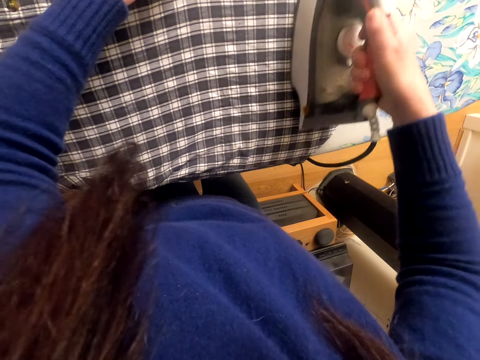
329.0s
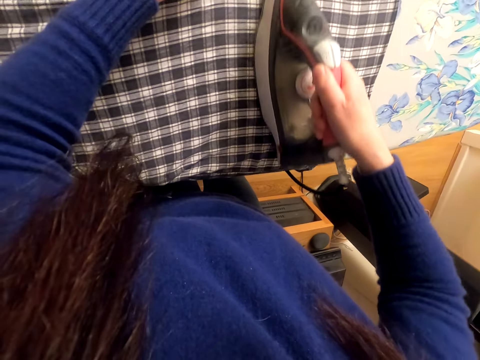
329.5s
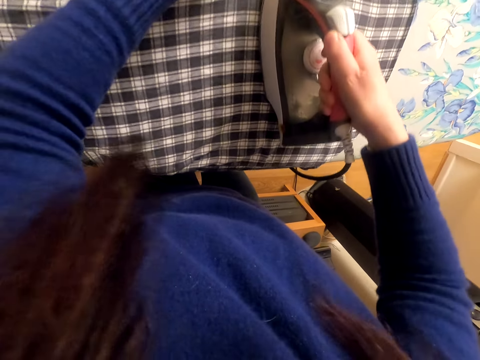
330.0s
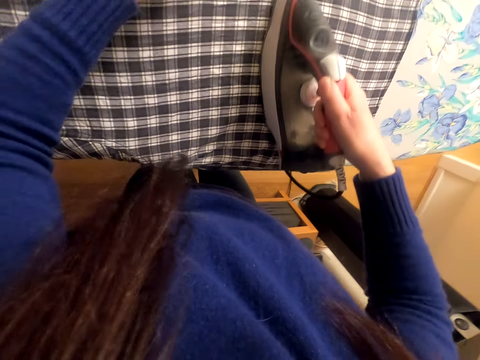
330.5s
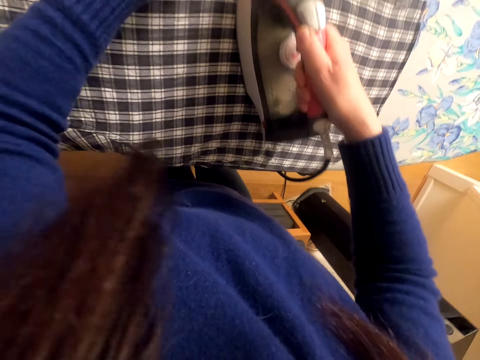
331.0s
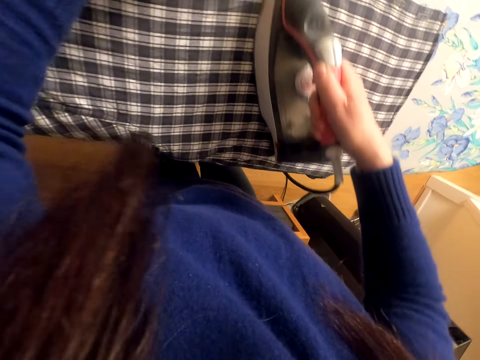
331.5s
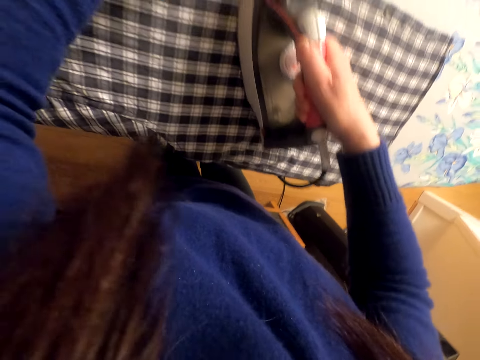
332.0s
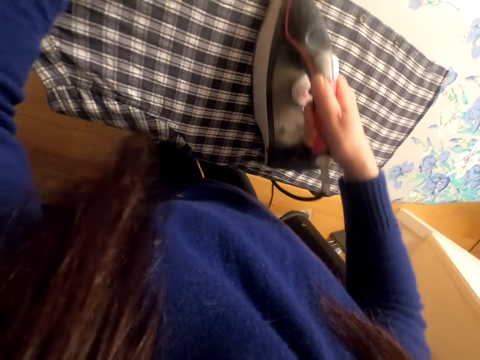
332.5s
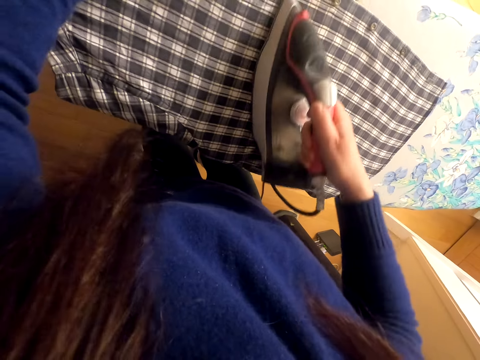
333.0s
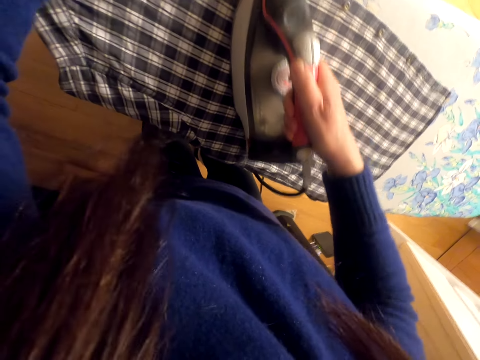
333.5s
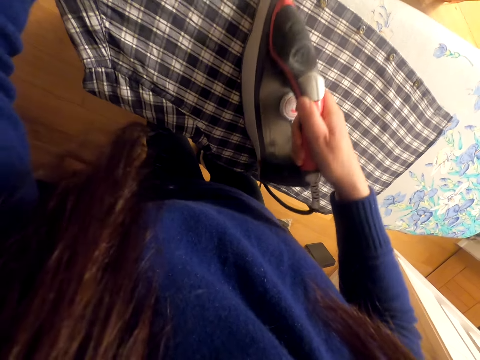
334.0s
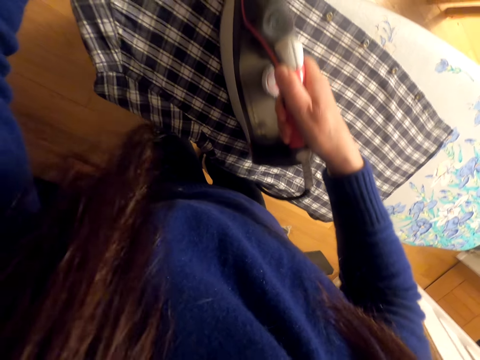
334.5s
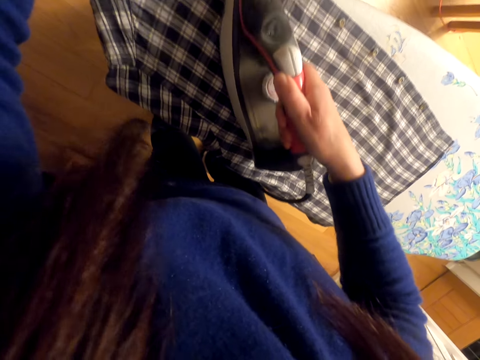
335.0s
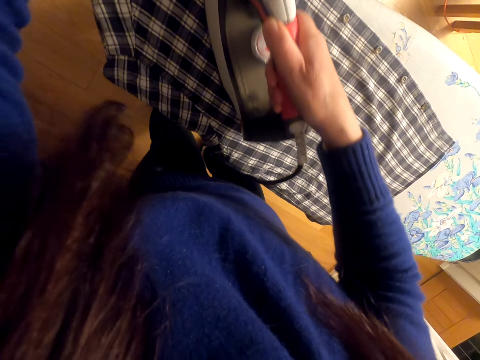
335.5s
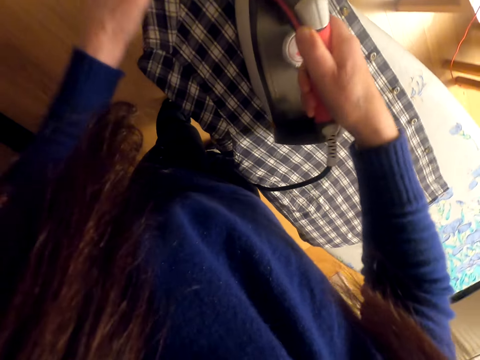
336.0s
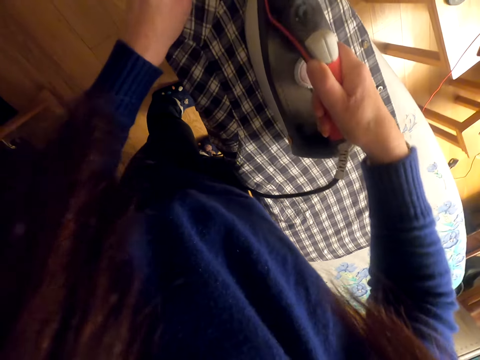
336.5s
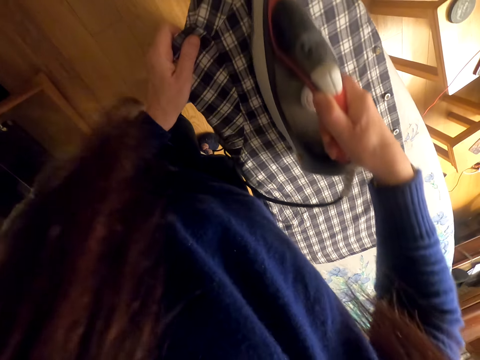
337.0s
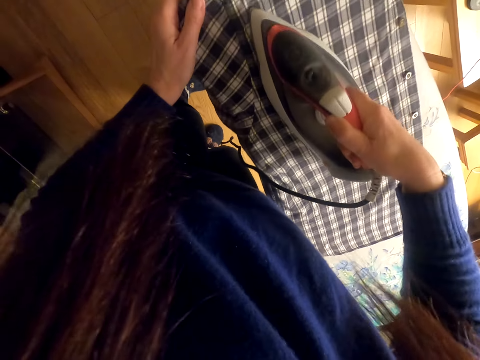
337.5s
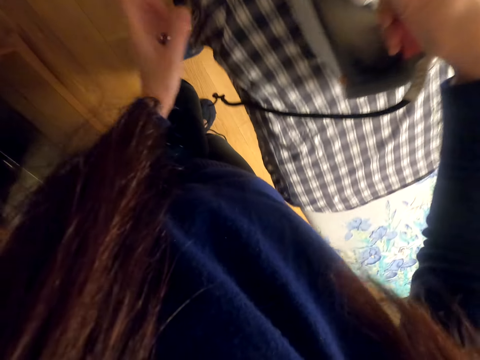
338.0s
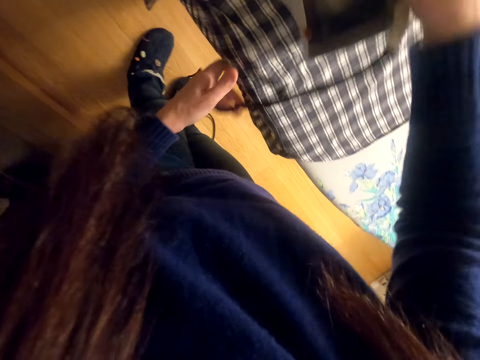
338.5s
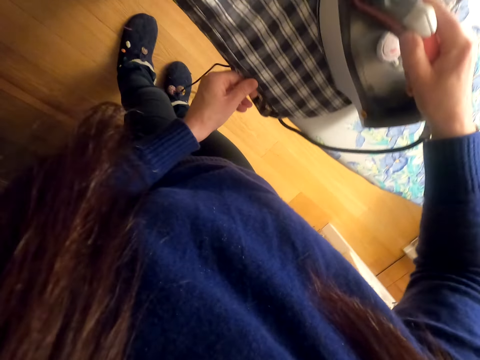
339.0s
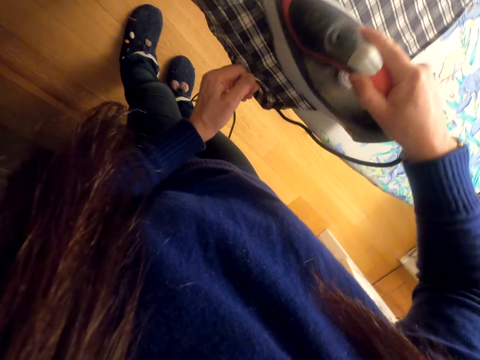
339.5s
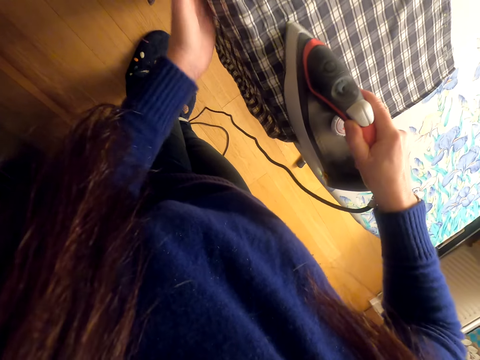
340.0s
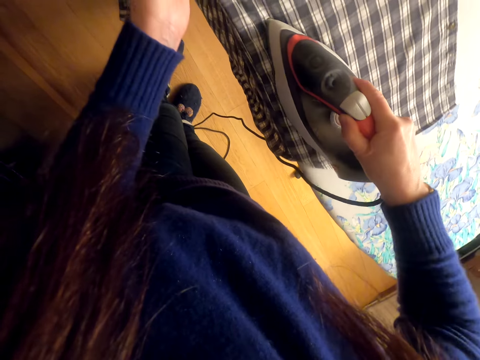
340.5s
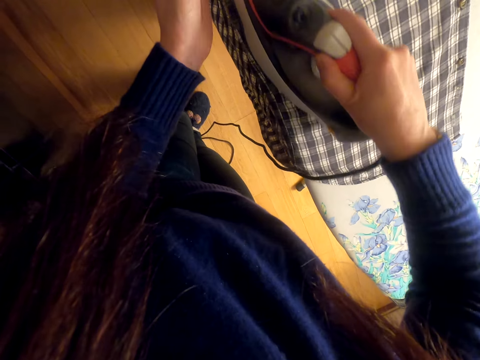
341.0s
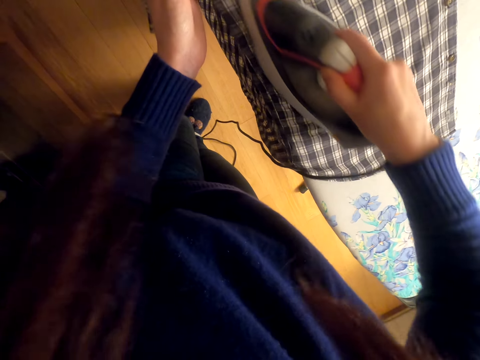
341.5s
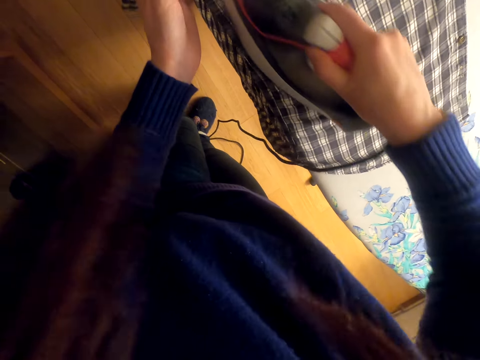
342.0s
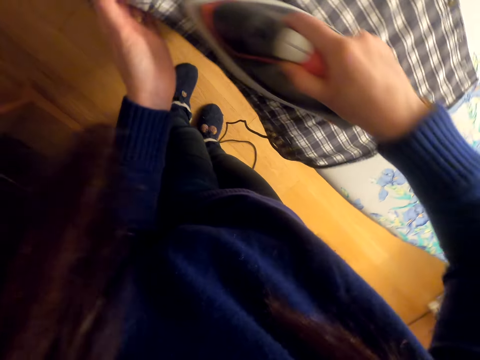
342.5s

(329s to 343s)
The camera wearer makes a step. They iron the cloth.

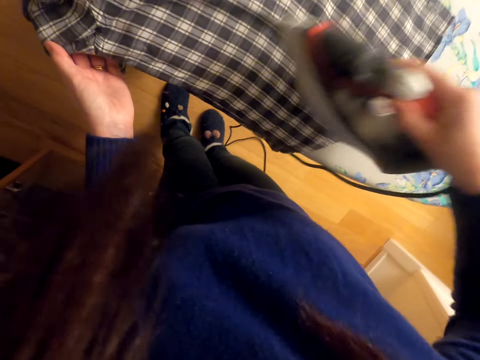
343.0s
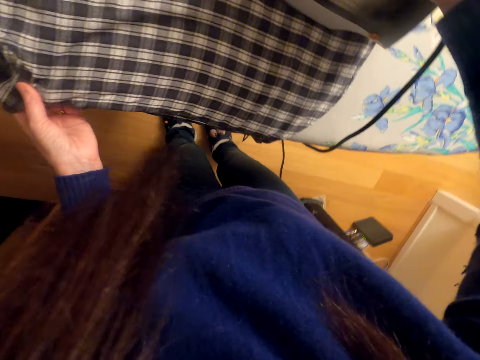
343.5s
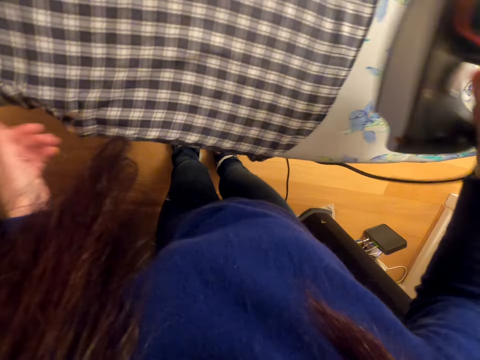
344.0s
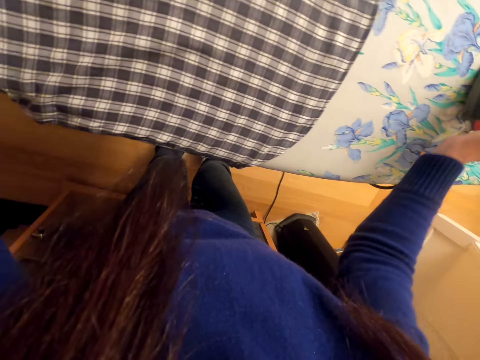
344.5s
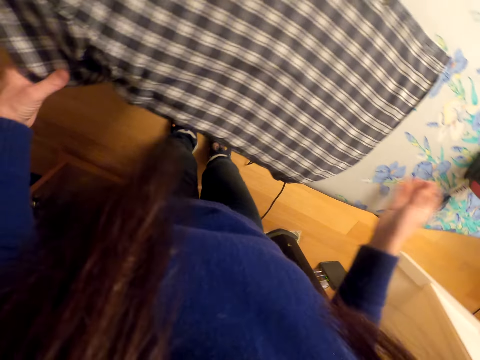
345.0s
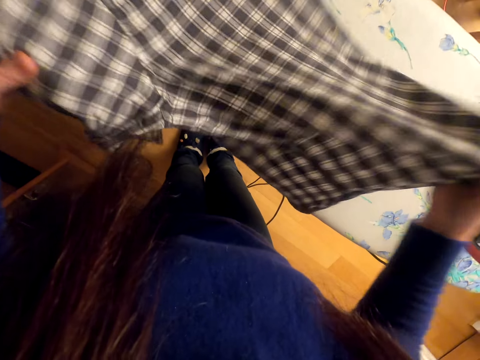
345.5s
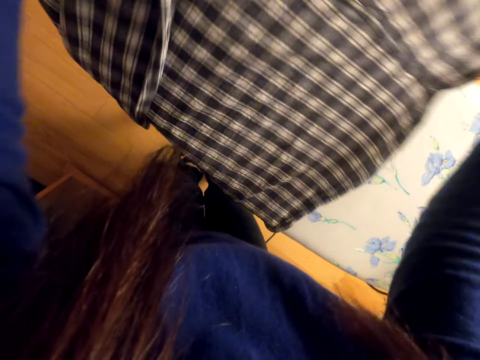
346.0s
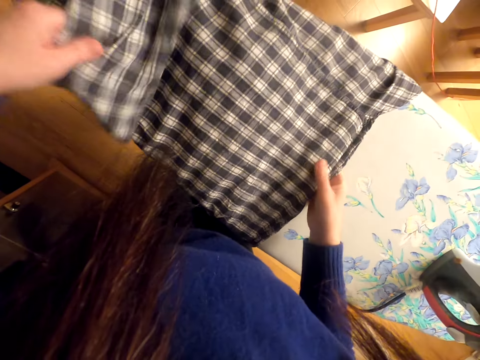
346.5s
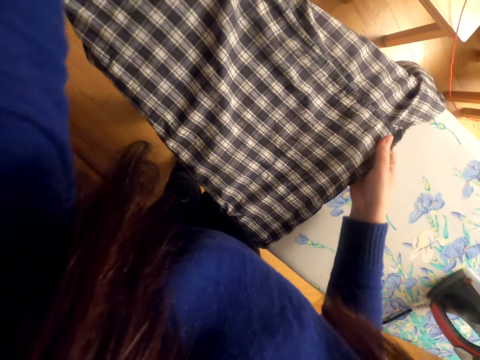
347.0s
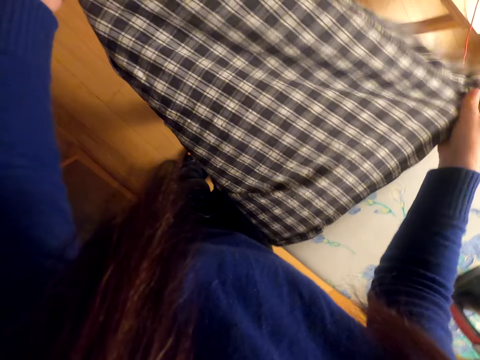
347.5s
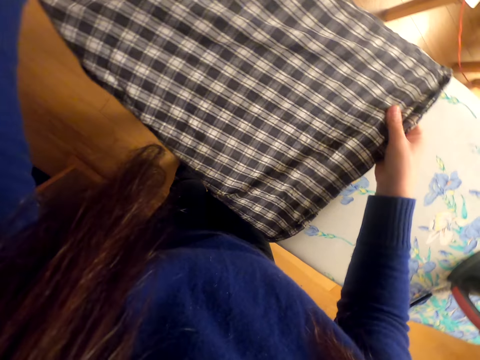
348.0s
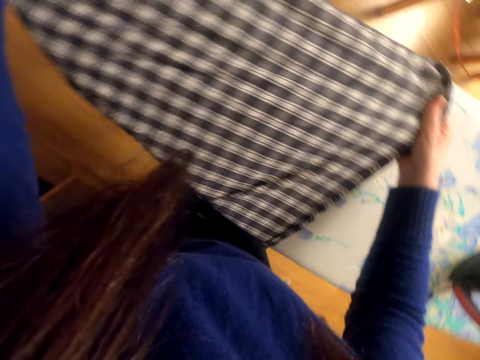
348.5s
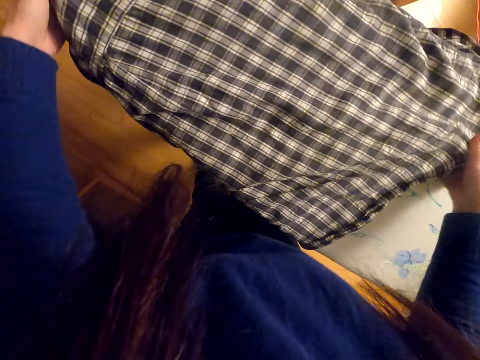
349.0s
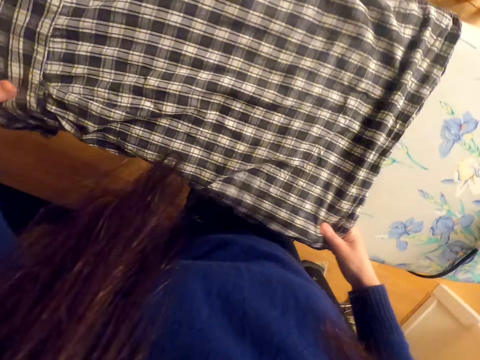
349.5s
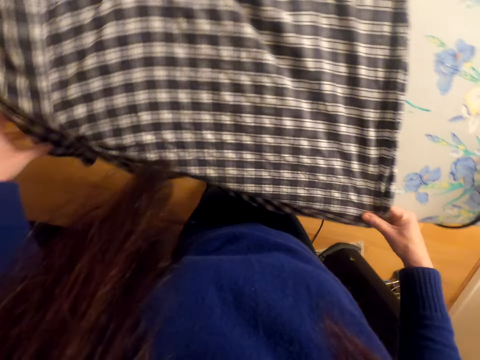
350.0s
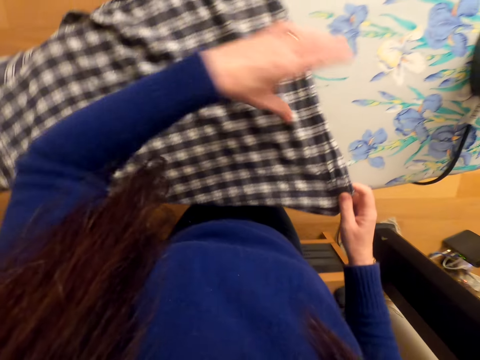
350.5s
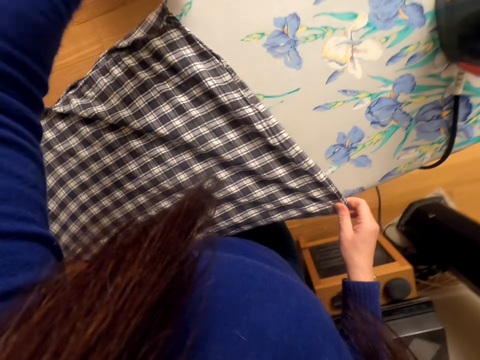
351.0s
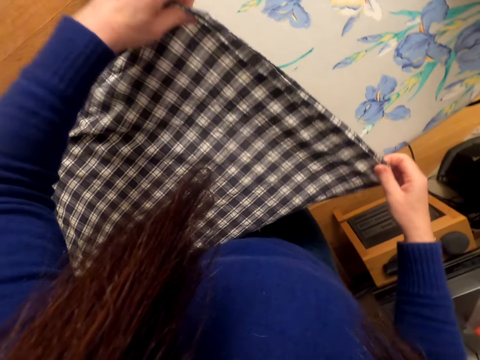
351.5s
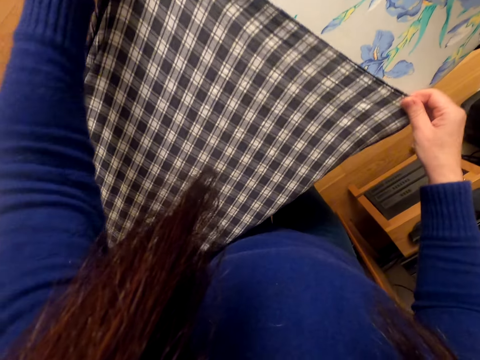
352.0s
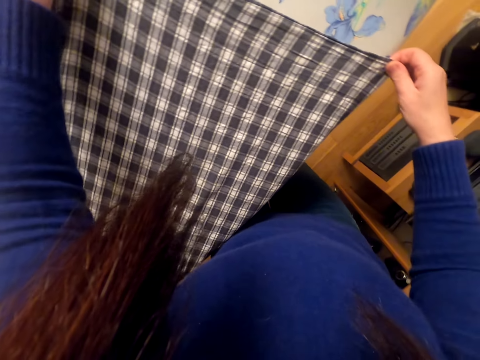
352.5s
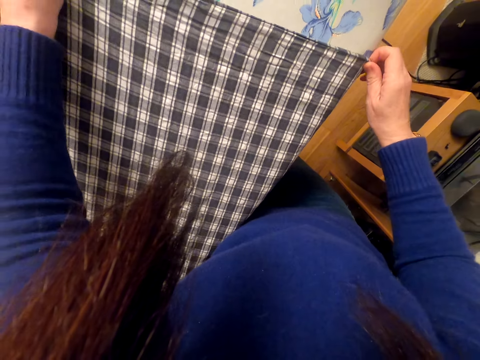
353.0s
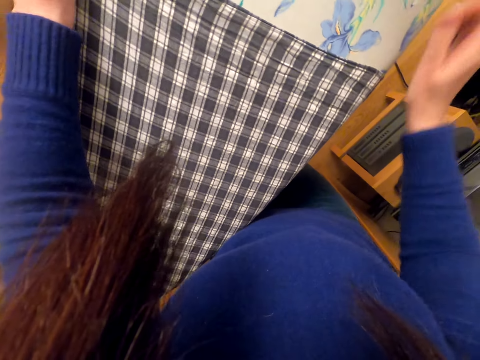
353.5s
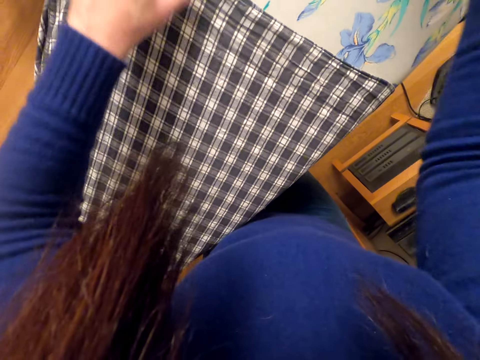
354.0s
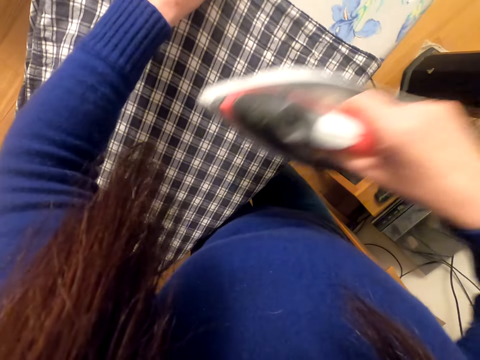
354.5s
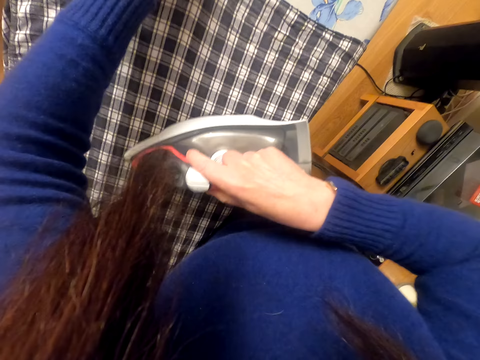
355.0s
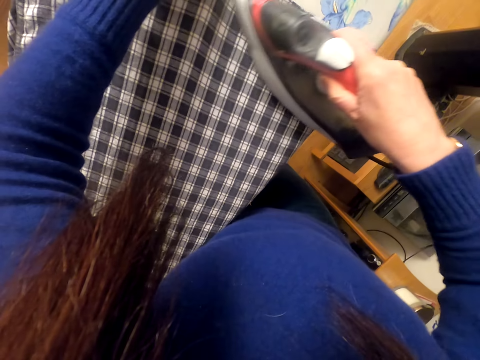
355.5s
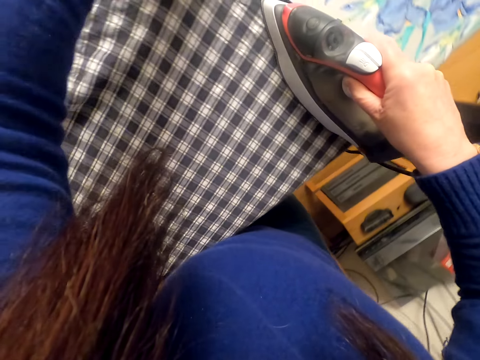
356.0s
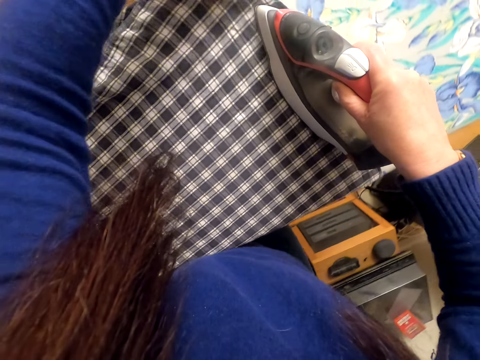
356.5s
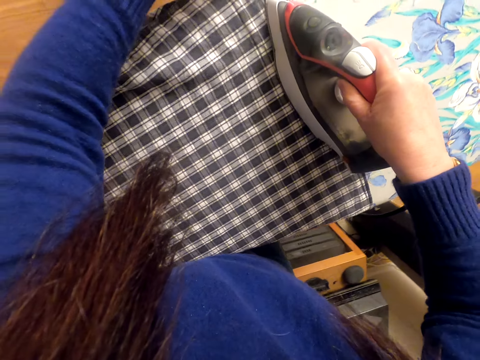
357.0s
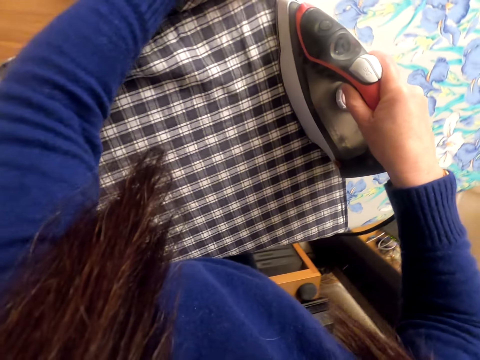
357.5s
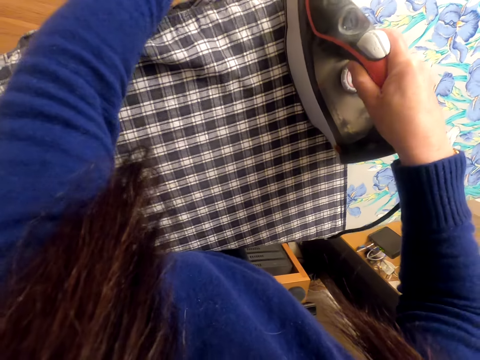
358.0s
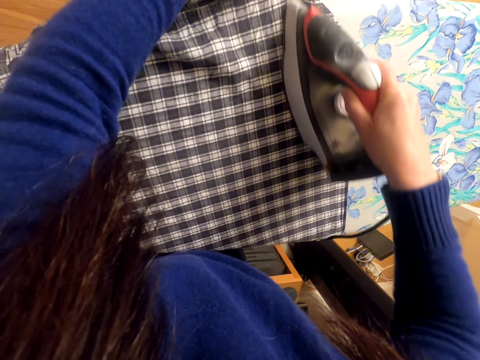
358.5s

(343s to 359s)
The camera wearer places the iron box on the iron board. They adjust the shirt. They lift the cloth. They stretch the cloth on the iron board. They lift the left hand. They stretch the cloth. They lift the right hand. They lift the iron box. They iron the cloth.
